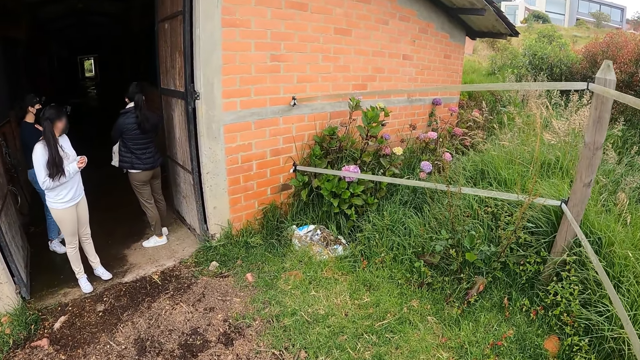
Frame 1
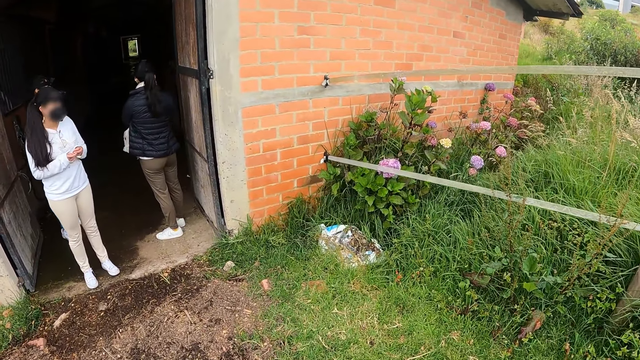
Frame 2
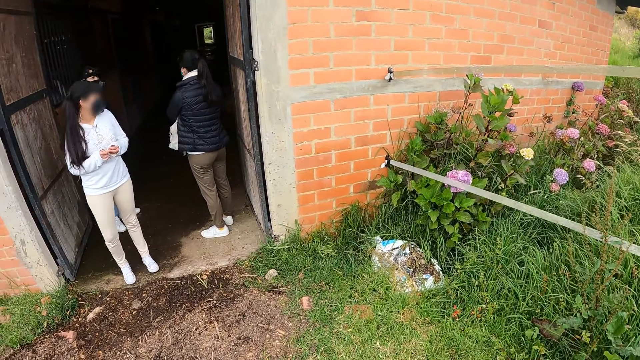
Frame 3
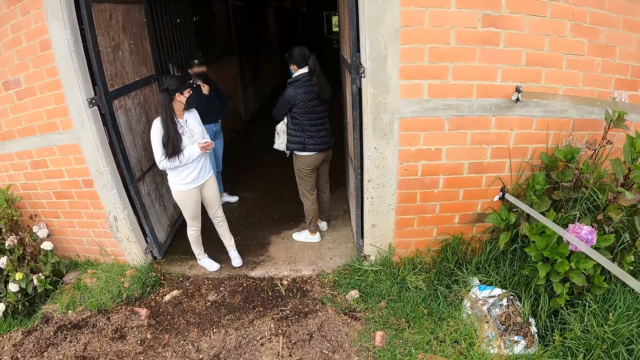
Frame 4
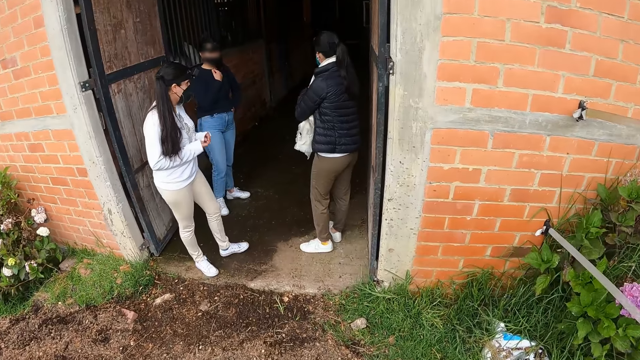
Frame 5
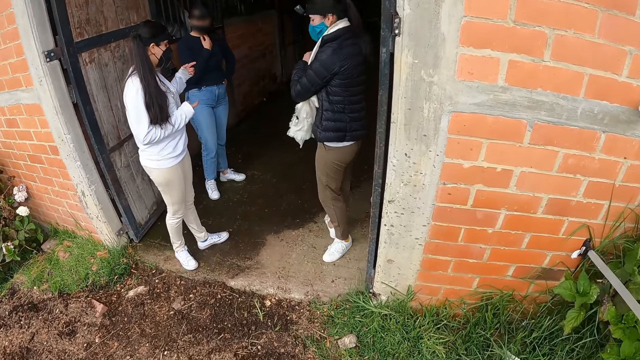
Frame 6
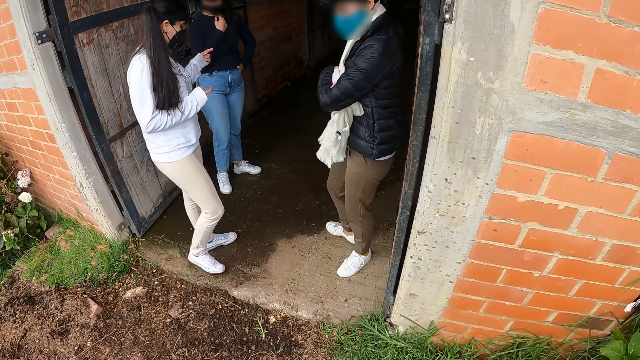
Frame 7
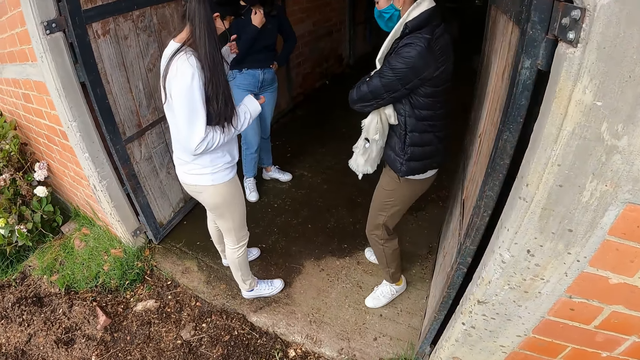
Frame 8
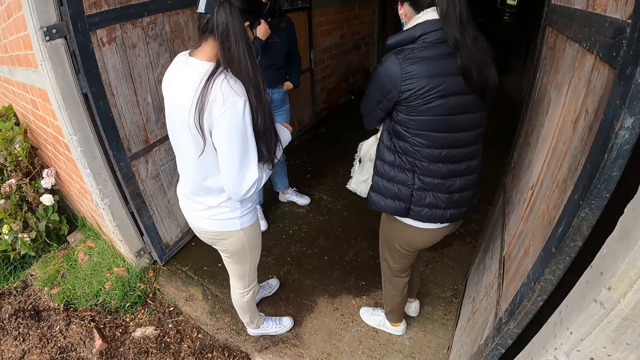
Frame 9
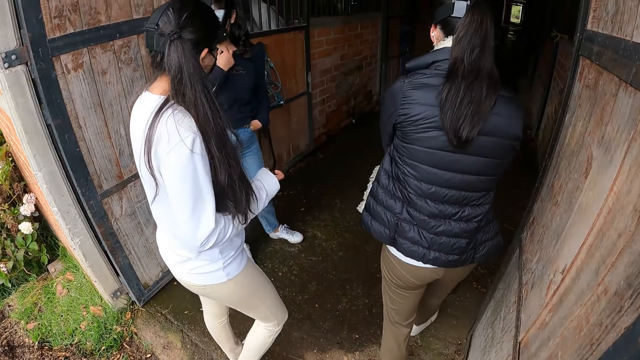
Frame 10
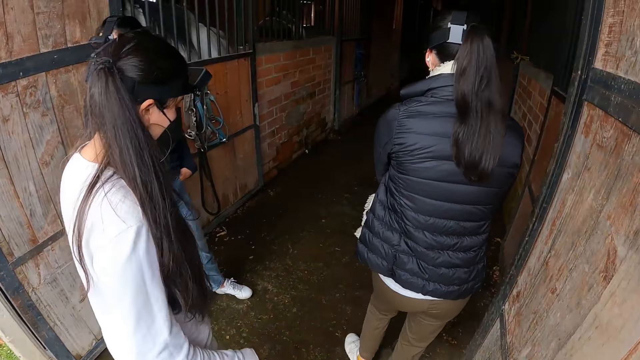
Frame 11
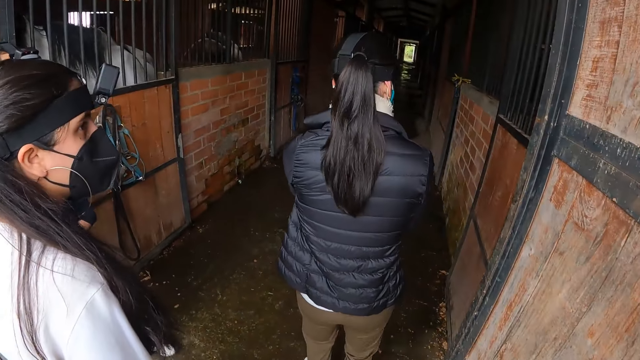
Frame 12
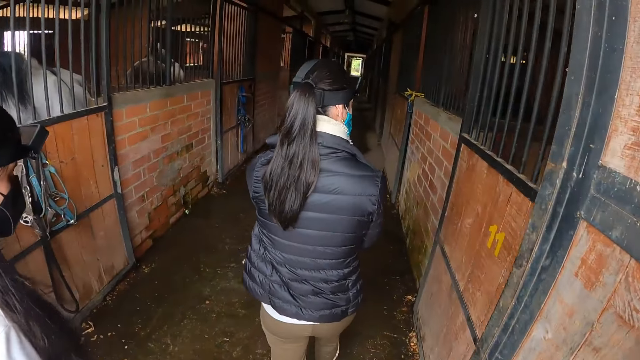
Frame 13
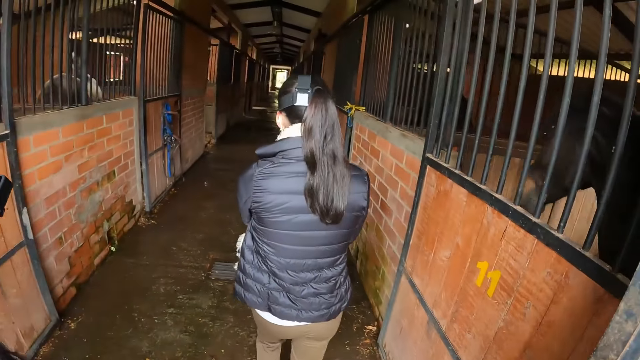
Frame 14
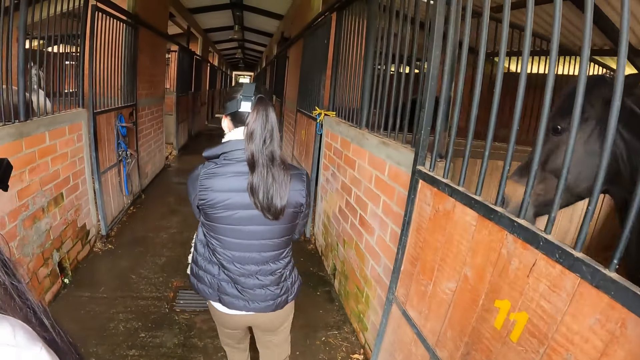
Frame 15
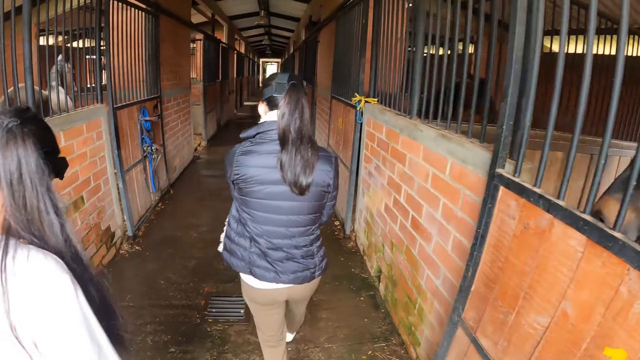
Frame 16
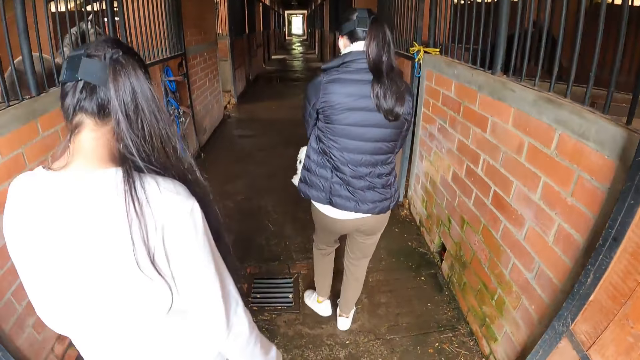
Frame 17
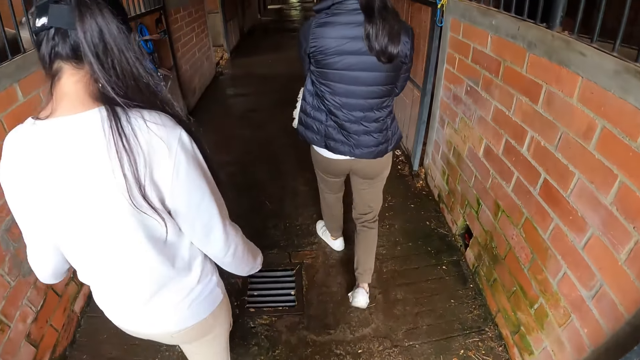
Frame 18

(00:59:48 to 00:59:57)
A woman points at the stable with her left index finger. The camera wearer walks into the stable from the dirt trail. They walk along the stable's corridor.

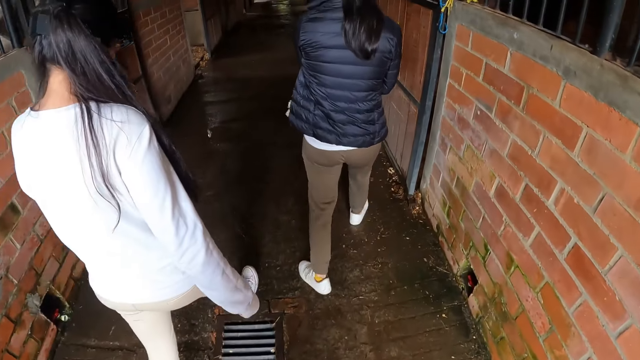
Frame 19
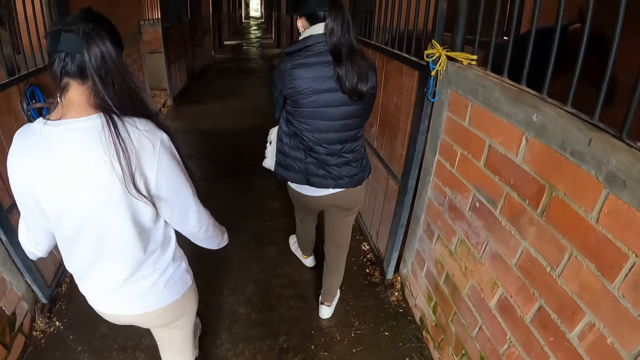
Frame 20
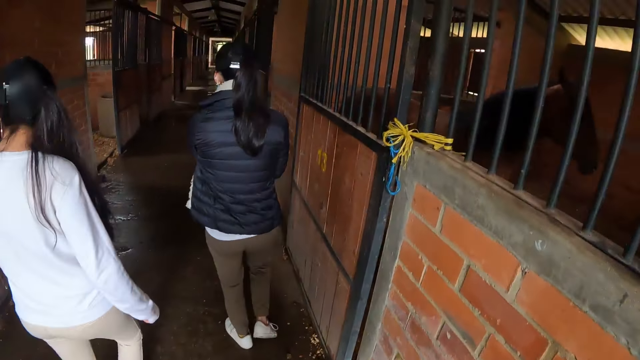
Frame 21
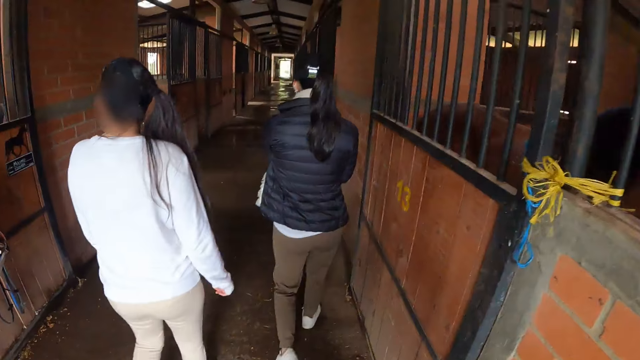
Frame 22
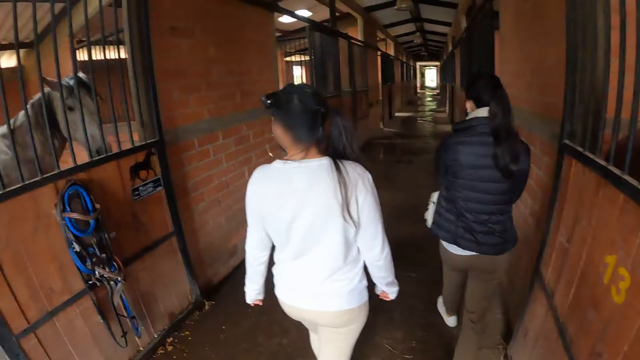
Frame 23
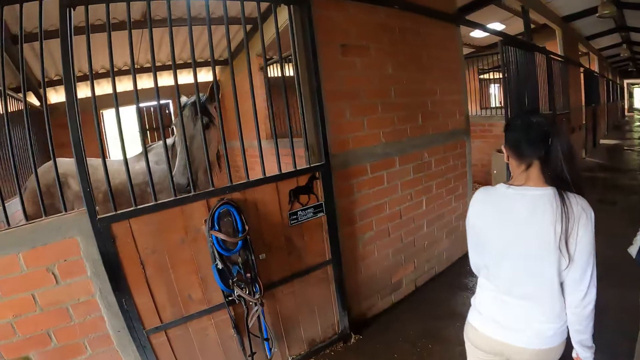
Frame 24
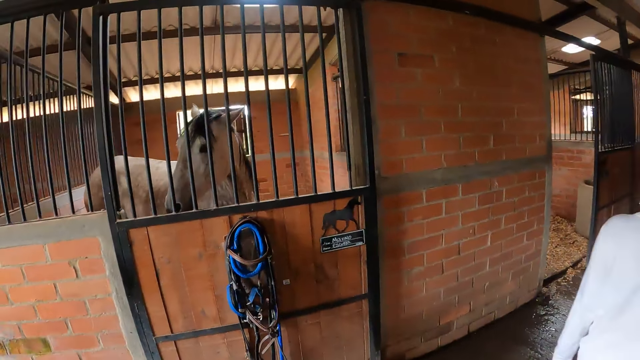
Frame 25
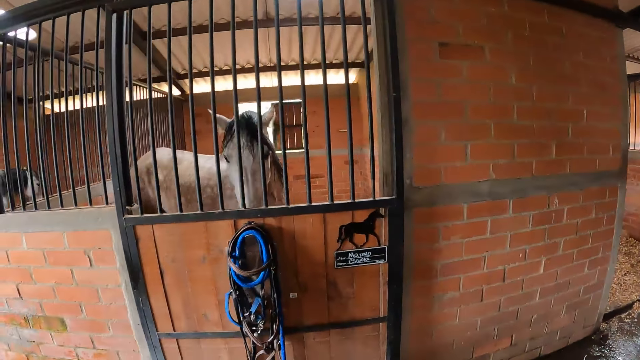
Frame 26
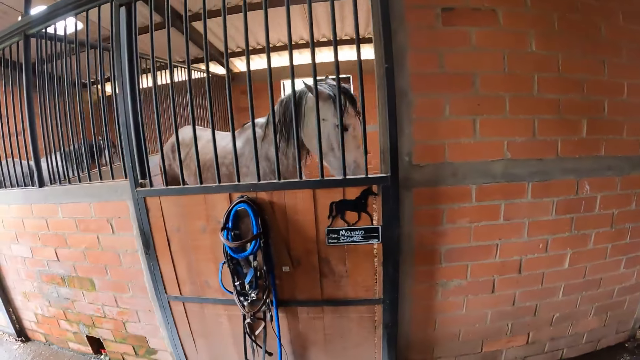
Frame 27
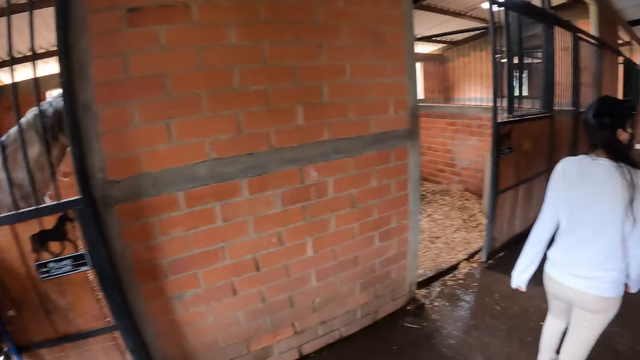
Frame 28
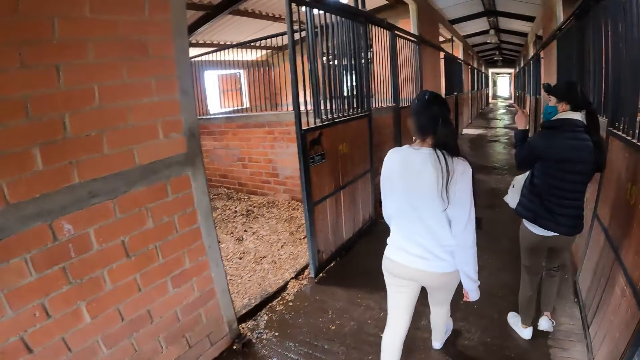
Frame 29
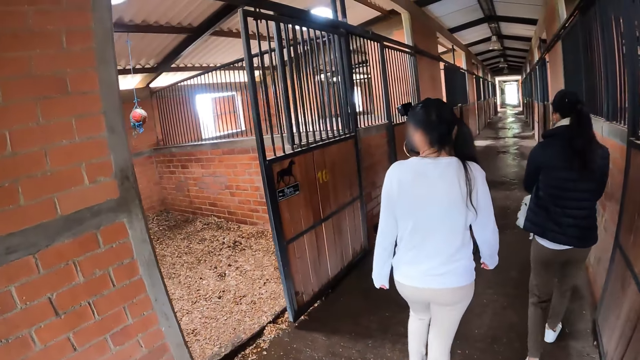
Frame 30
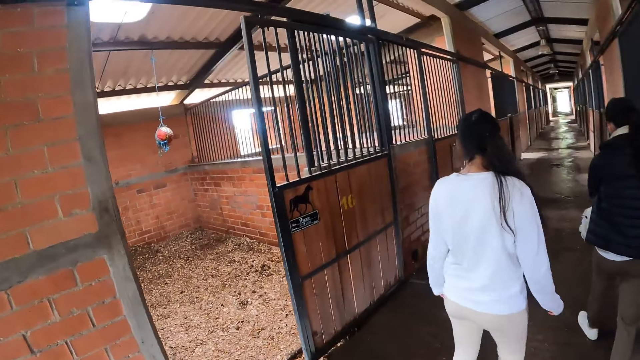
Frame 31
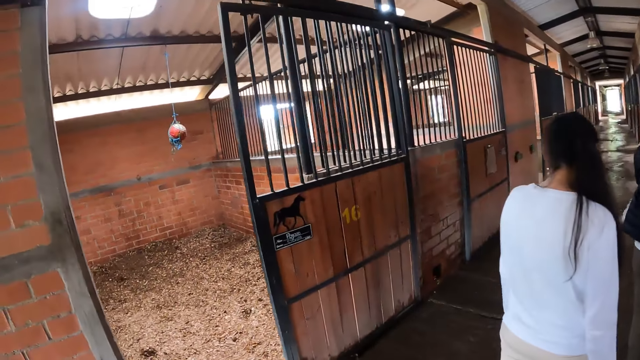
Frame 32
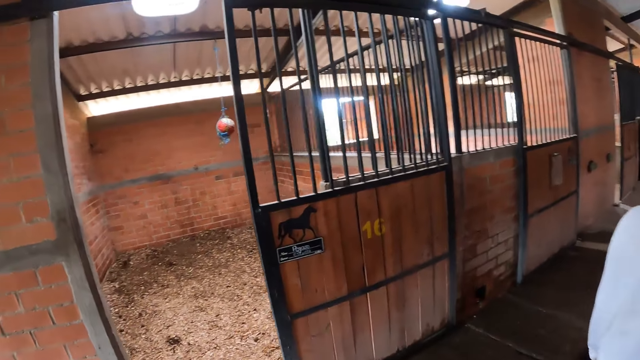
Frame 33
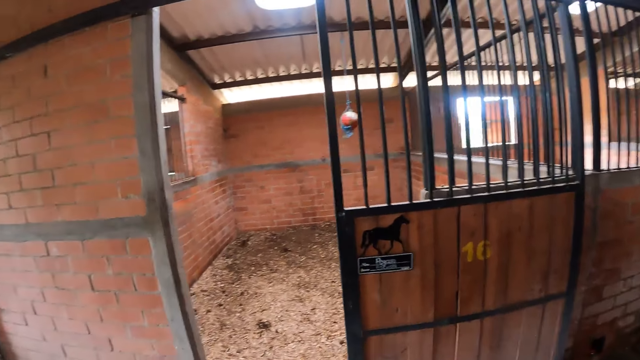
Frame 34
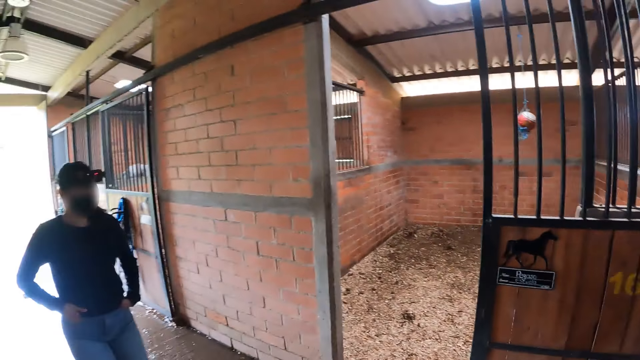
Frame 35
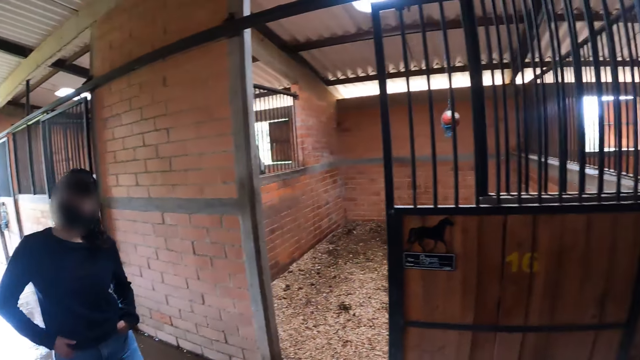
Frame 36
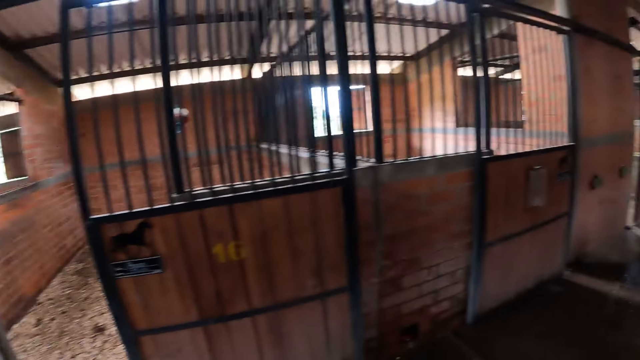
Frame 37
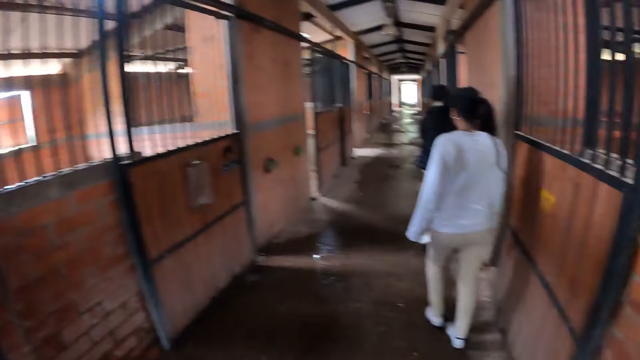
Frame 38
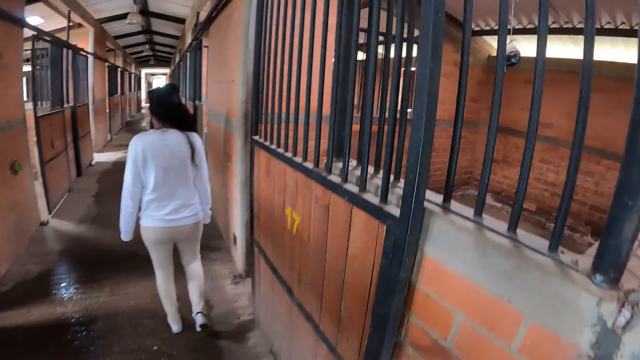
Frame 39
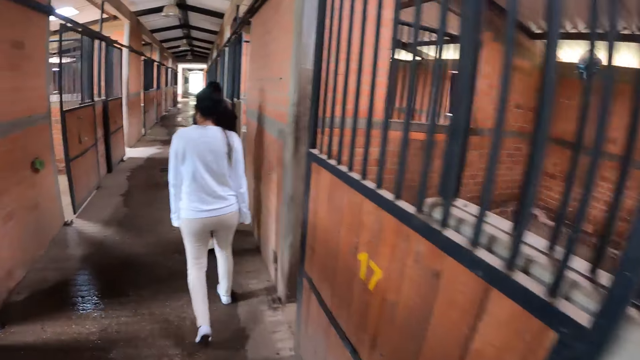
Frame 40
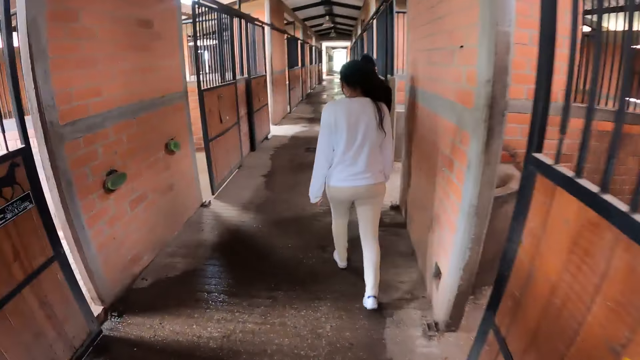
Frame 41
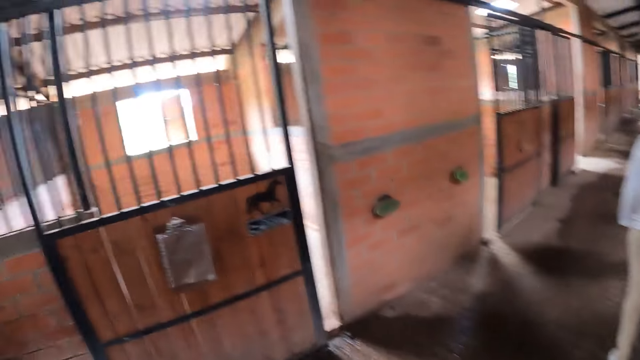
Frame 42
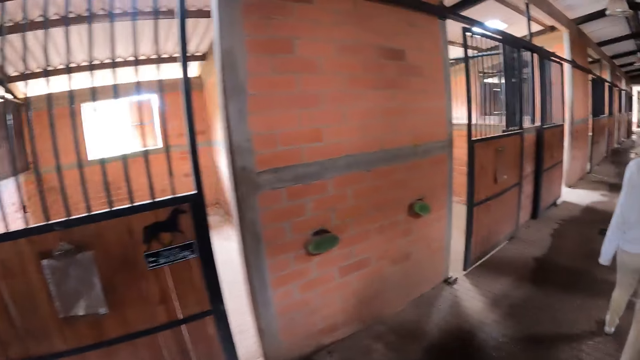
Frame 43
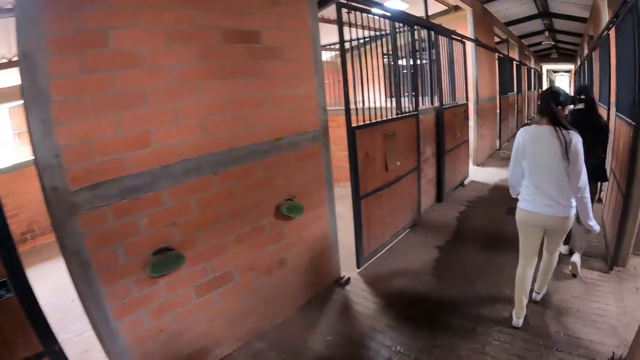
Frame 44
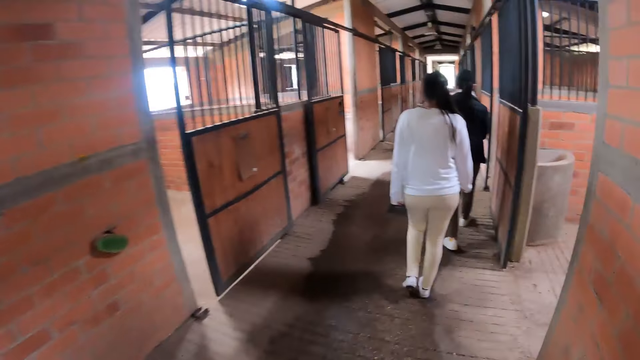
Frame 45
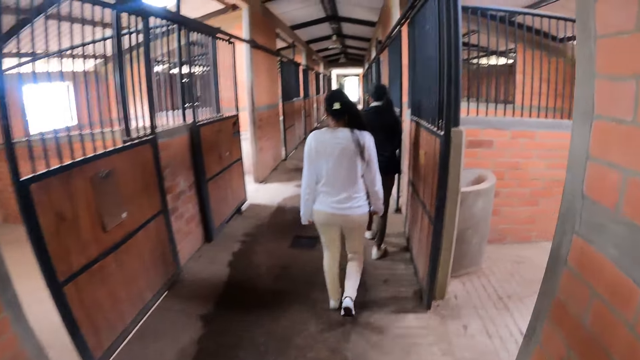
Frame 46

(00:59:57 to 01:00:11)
The camera wearer walks in the house. A woman points at a section of the stable with her right index finger. Another woman tilts her head to the side.
